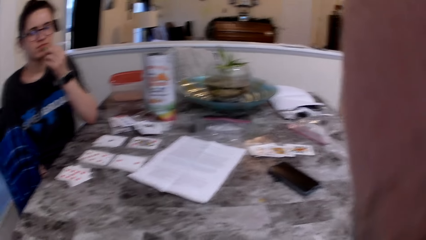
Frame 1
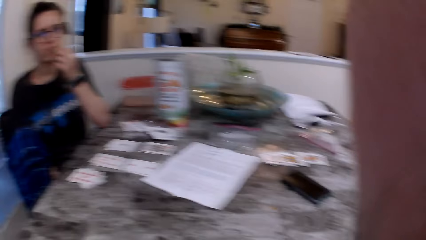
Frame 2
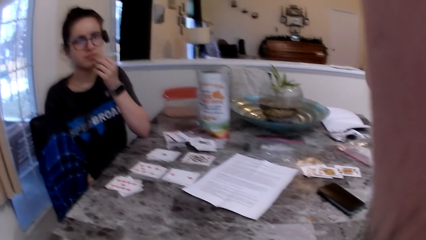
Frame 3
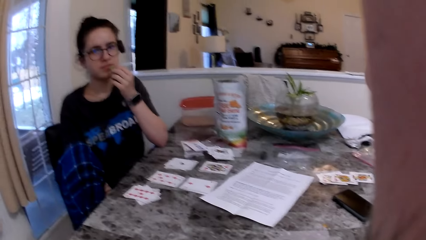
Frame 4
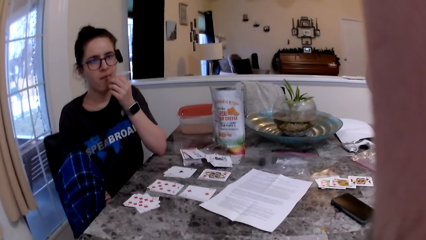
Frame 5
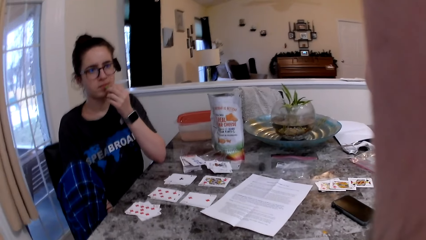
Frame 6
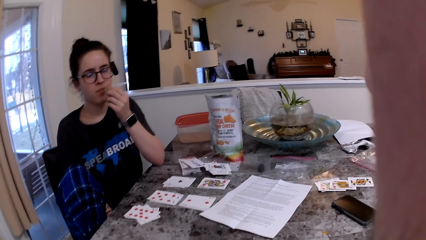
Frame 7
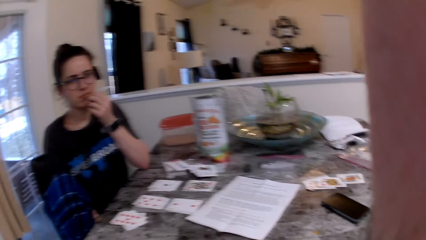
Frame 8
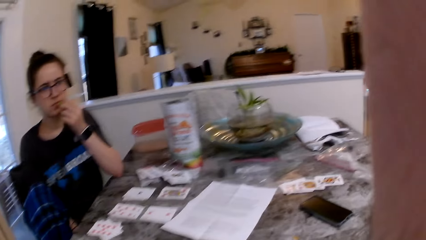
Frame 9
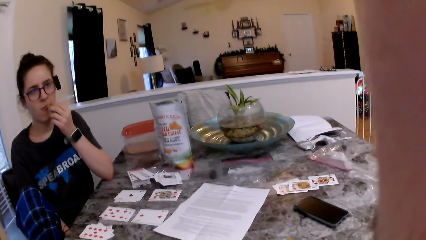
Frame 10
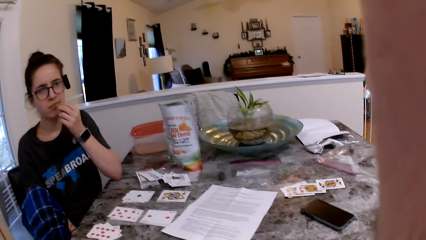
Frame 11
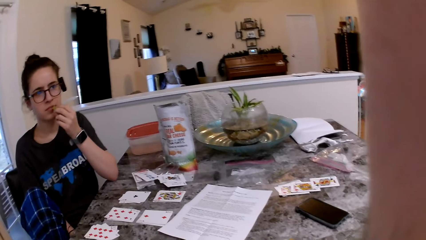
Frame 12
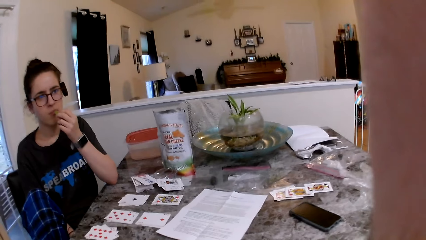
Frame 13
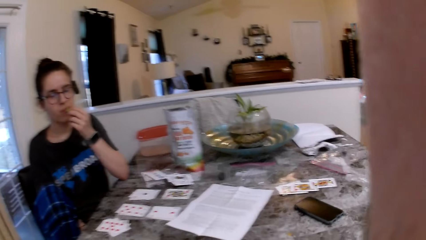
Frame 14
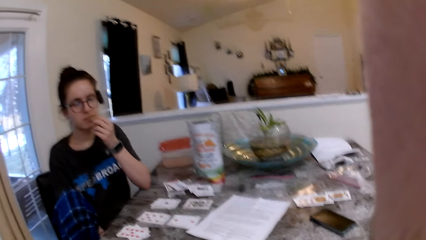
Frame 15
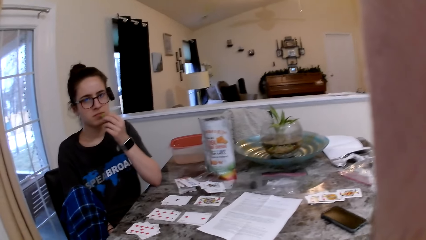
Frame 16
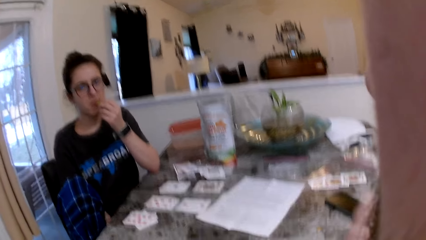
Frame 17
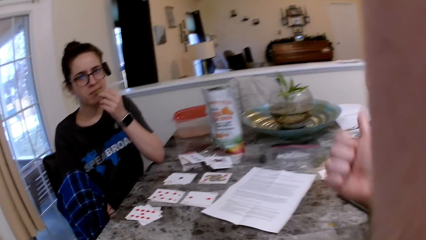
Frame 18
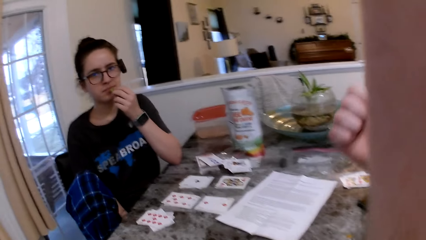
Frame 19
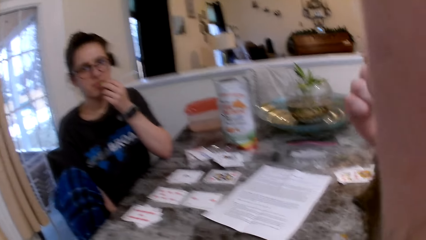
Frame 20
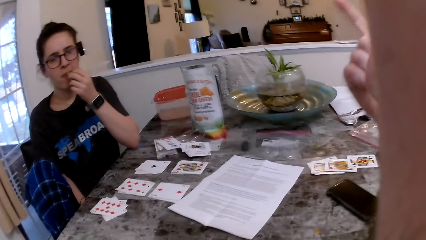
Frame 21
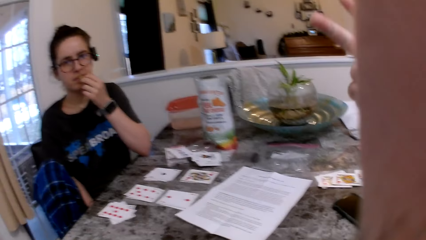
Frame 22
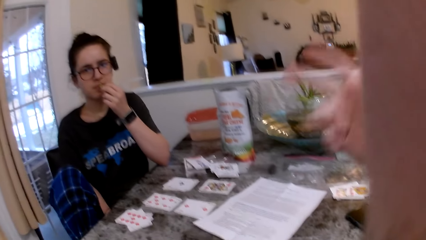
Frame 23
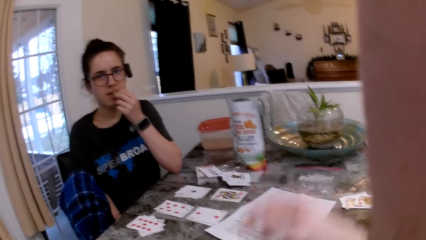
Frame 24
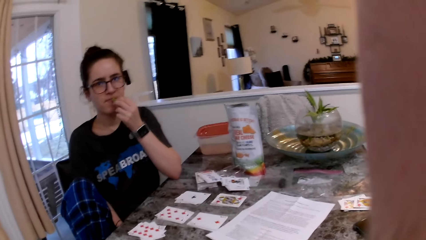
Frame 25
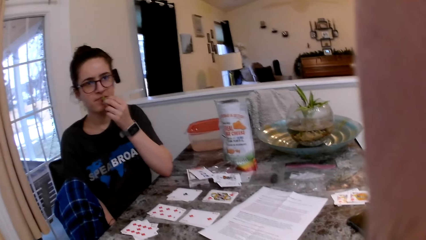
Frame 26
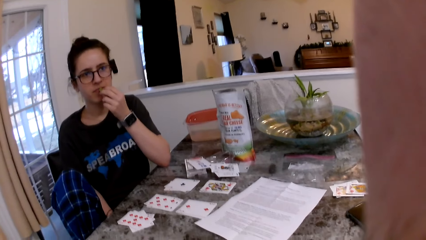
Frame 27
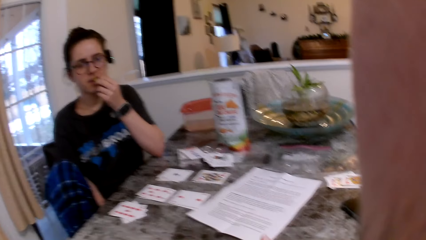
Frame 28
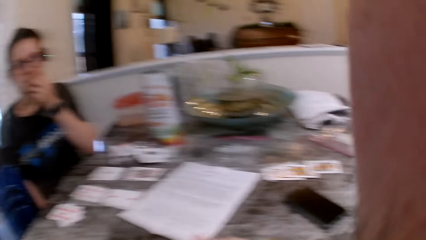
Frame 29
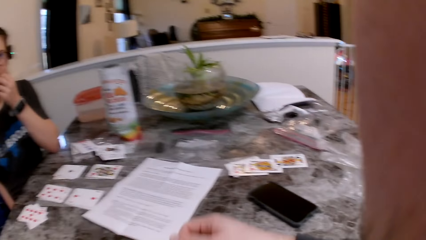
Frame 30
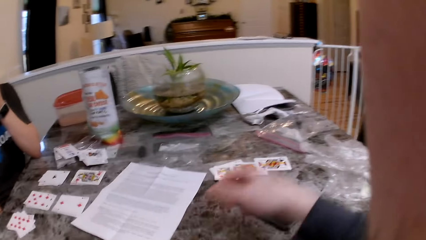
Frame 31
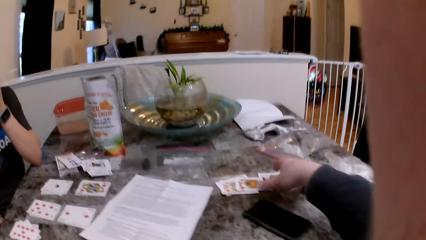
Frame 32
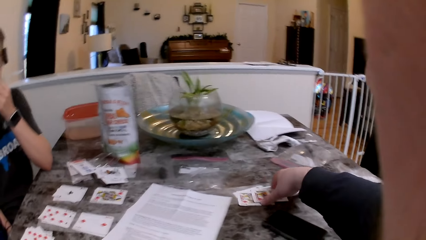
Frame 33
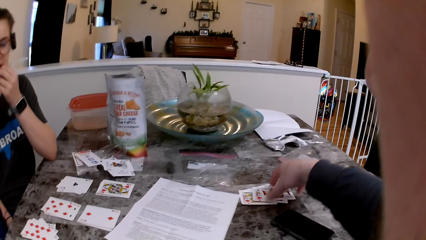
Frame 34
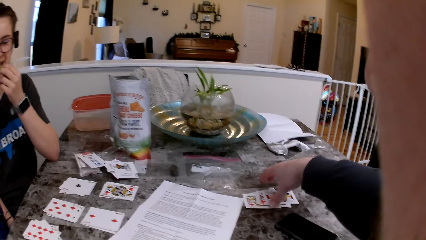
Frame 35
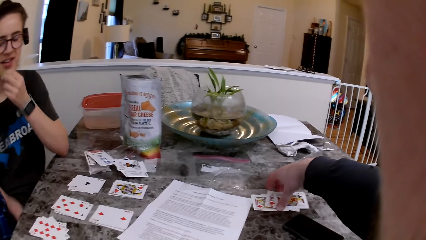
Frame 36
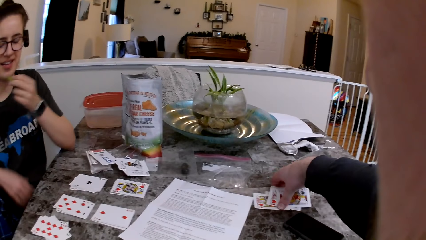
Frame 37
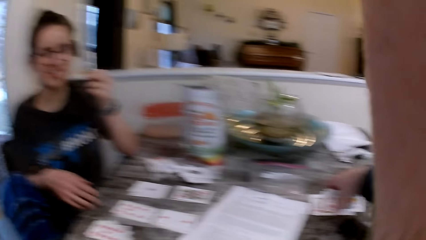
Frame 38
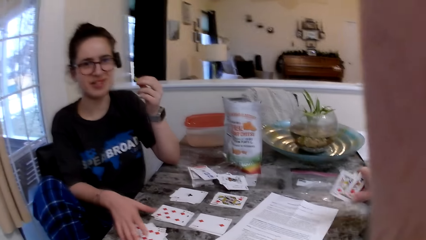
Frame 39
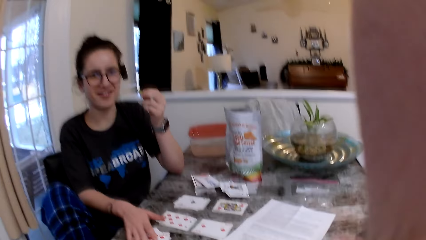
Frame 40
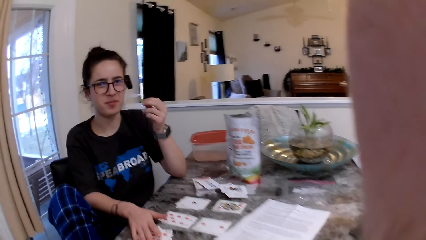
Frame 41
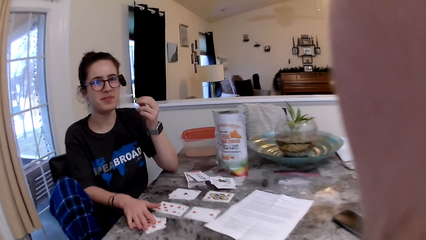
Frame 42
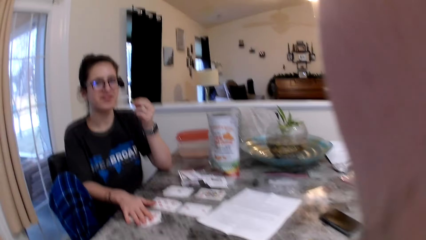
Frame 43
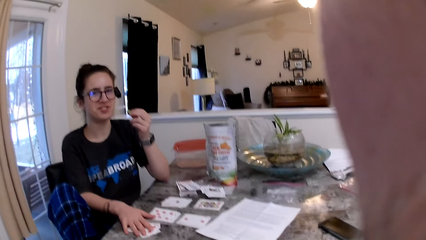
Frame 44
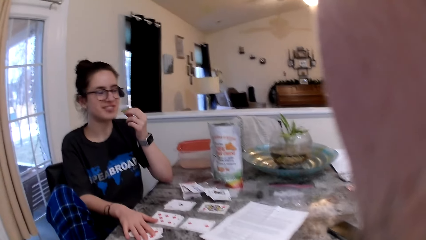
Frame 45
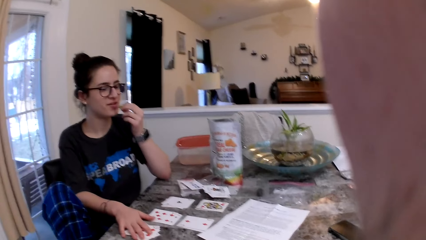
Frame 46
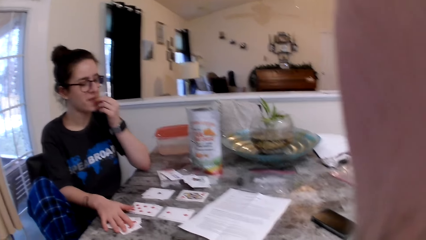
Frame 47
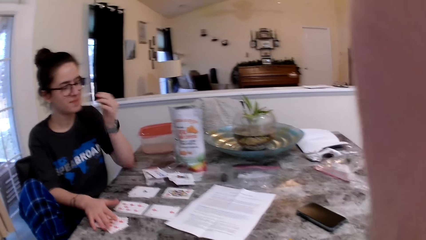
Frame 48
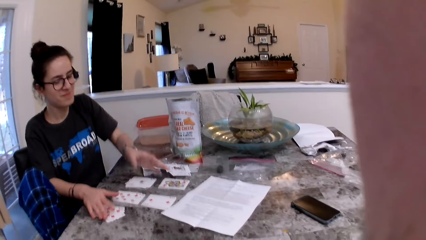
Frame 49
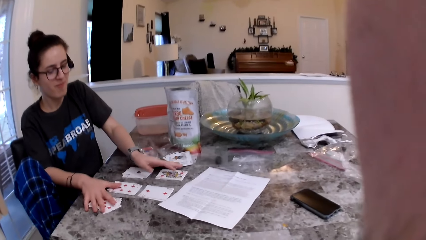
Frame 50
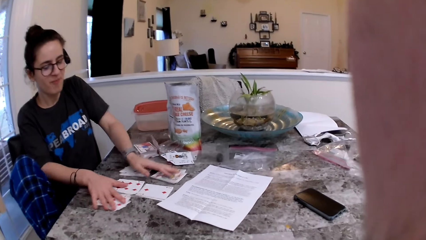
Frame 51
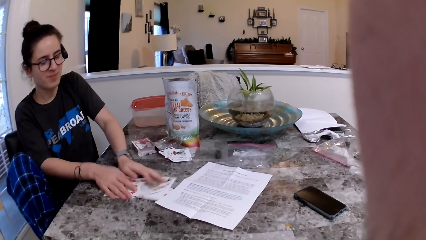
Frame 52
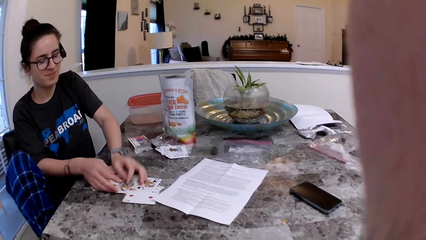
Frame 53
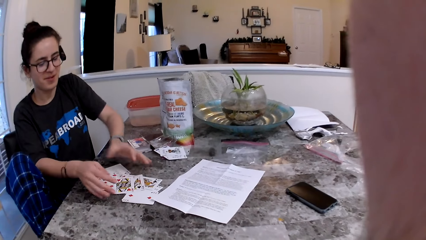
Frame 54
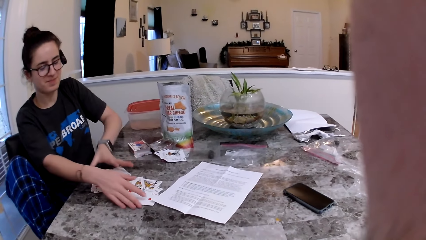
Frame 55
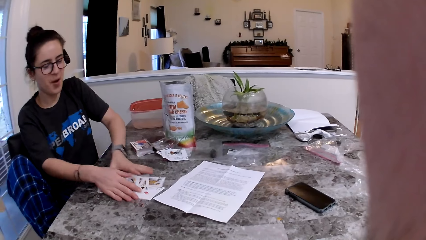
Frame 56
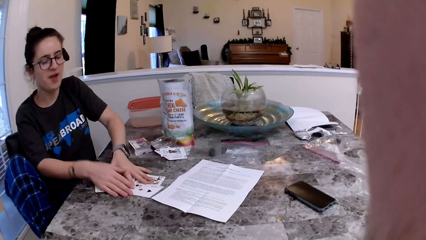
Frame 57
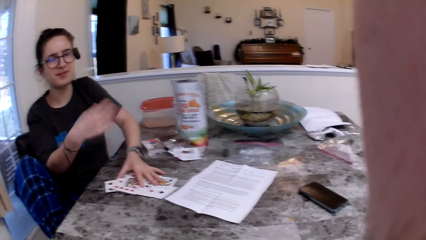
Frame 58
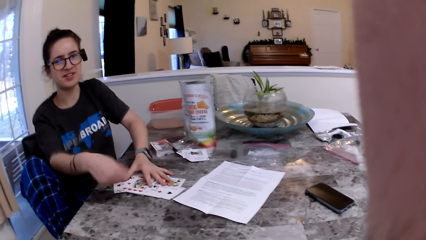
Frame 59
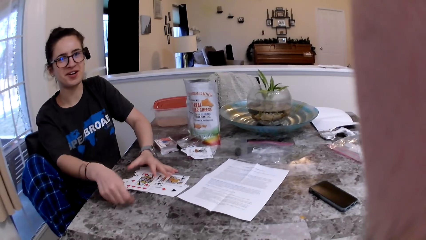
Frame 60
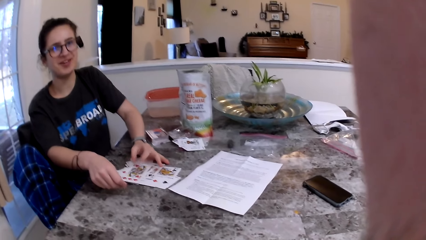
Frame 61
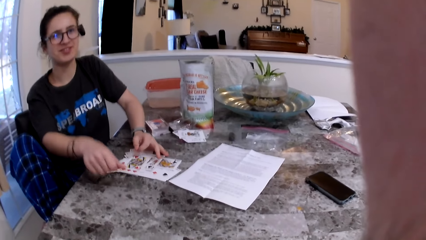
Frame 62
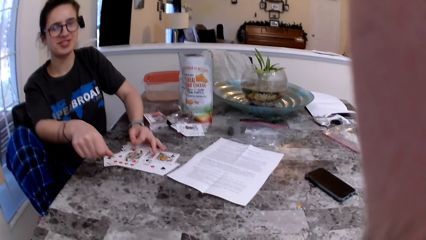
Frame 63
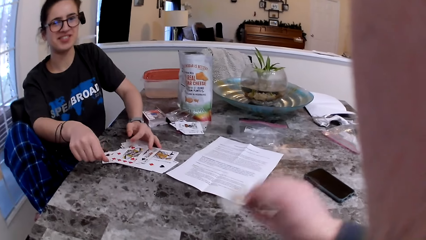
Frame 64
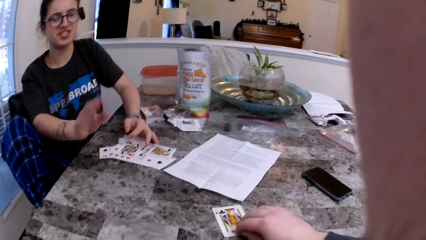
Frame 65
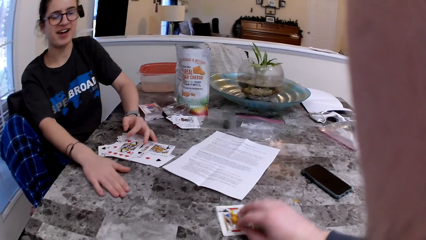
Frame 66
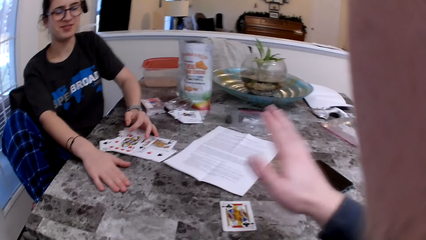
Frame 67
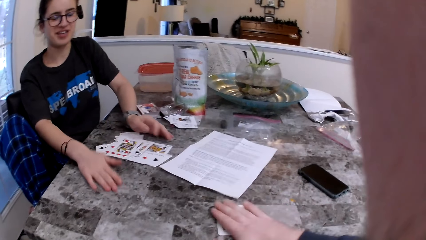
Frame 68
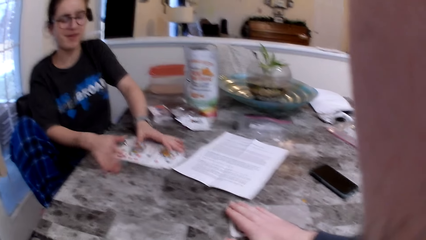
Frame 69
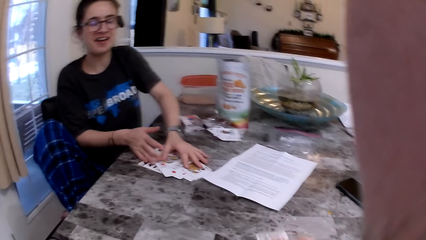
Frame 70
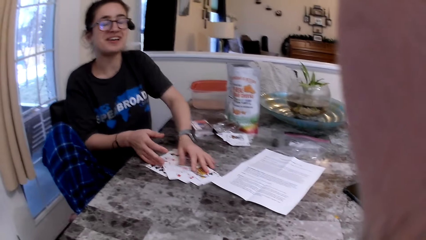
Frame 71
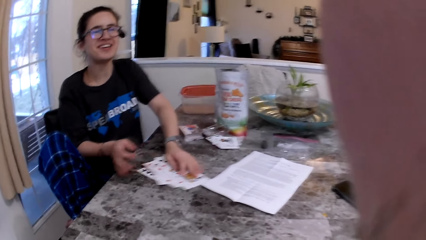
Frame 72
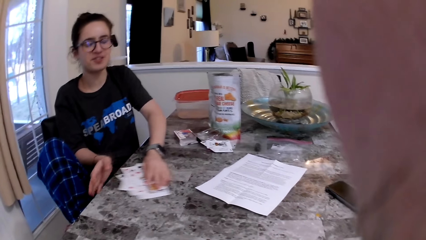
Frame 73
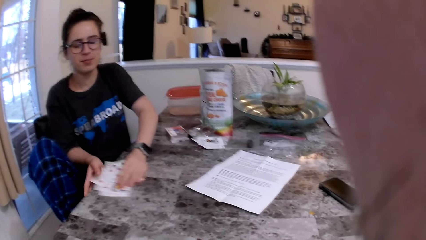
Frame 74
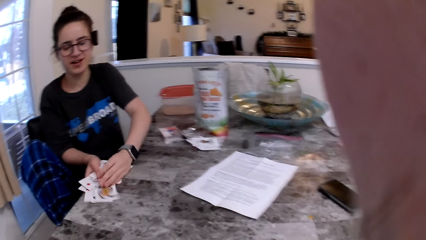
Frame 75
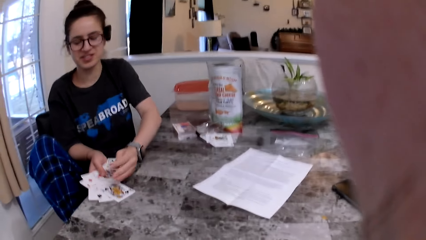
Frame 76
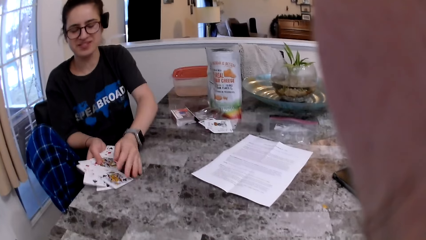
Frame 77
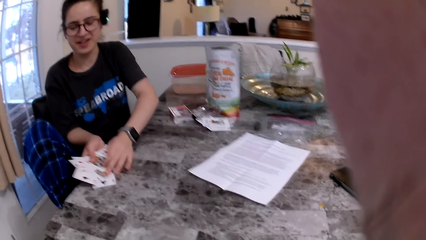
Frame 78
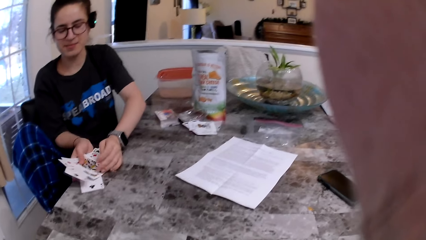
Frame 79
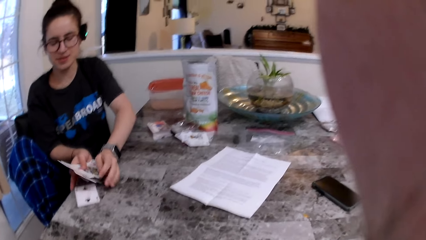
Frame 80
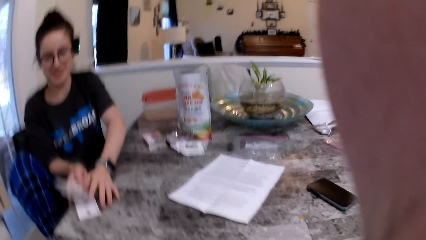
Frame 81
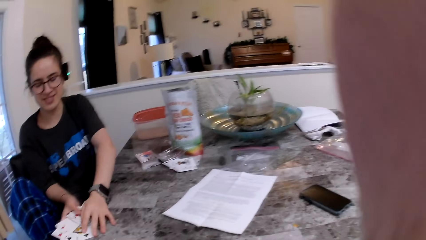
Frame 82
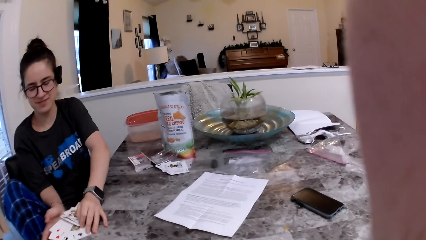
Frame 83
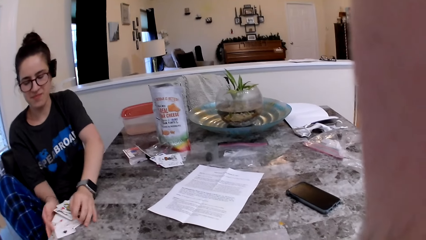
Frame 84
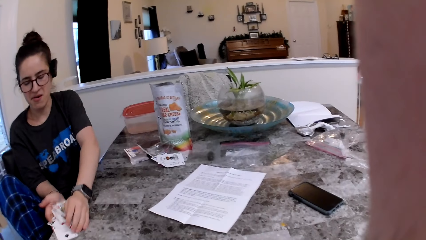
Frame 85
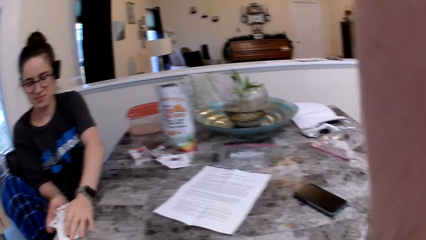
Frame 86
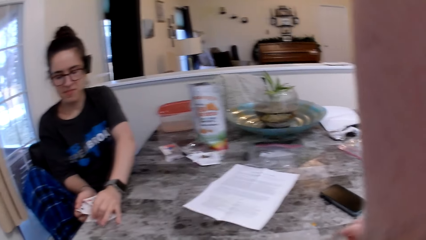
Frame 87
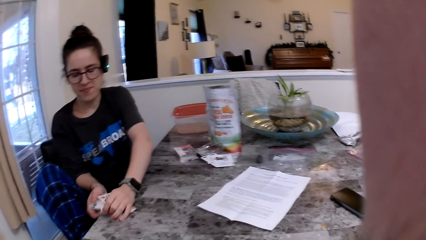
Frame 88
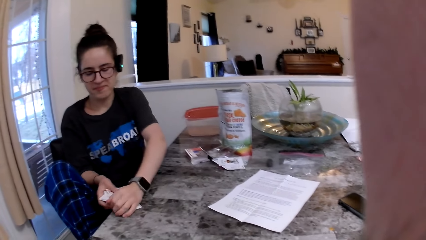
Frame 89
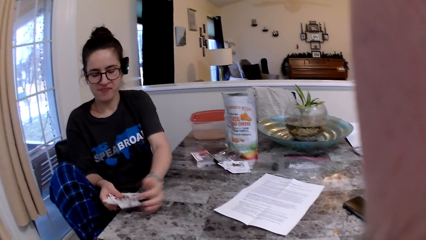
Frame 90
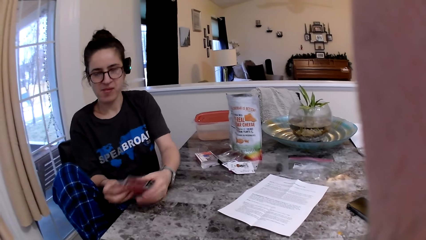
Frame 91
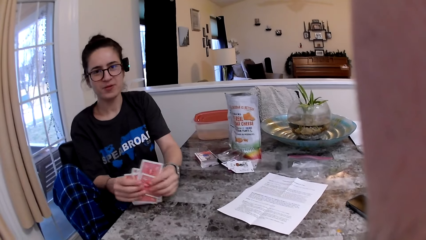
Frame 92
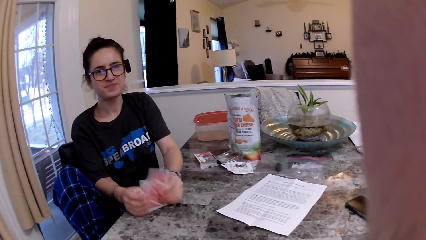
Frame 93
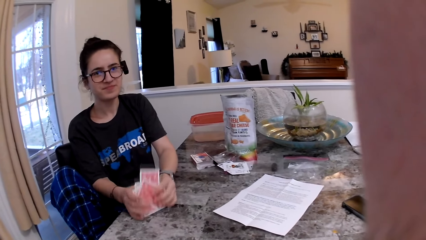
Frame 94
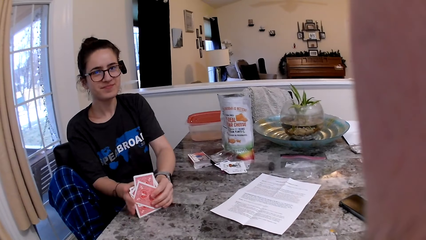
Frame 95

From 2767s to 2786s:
The camera wearer looks at the woman. They pick up the cards. The woman picks up cards on the table with both hands. The camera wearer puts the card on the table. The woman hits the table with the hand. The camera wearer picks up the card. The woman picks up the cards.
